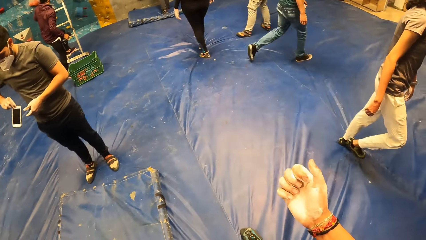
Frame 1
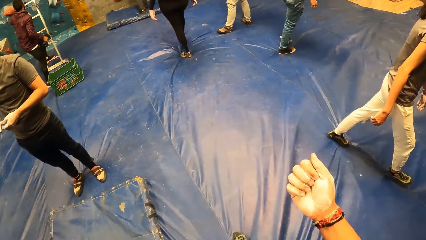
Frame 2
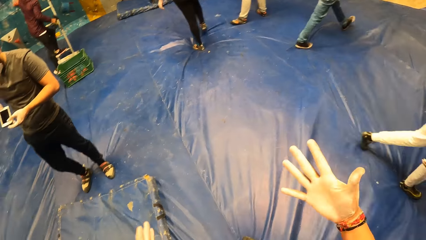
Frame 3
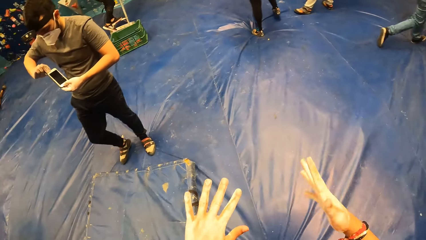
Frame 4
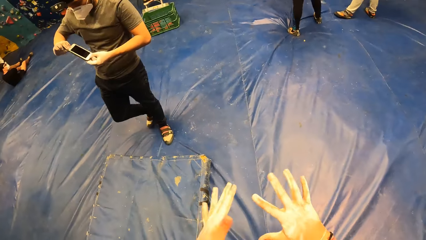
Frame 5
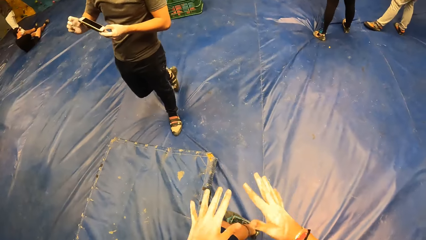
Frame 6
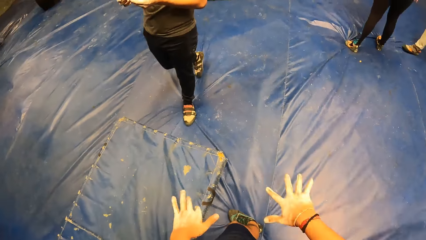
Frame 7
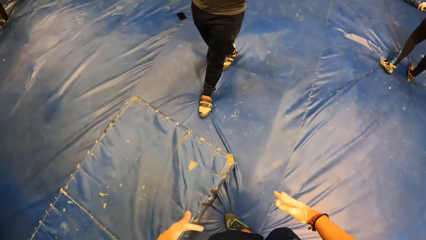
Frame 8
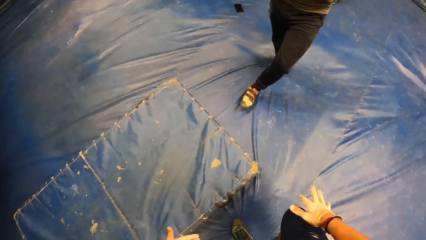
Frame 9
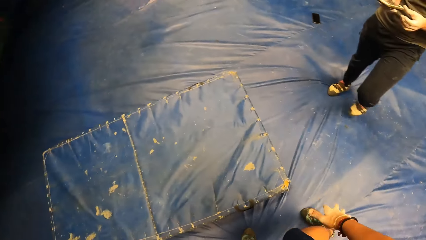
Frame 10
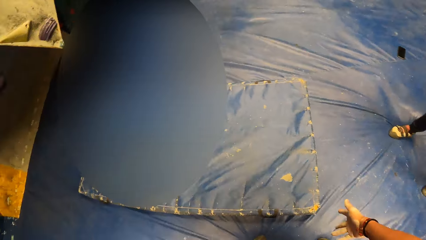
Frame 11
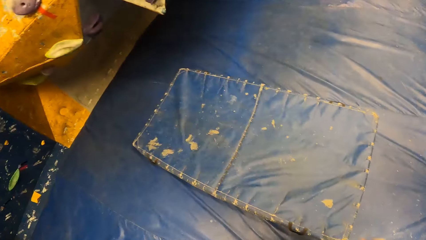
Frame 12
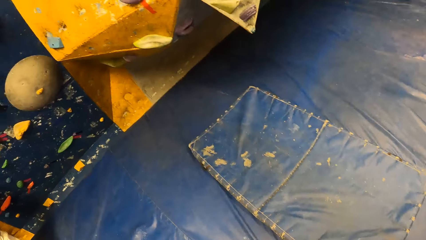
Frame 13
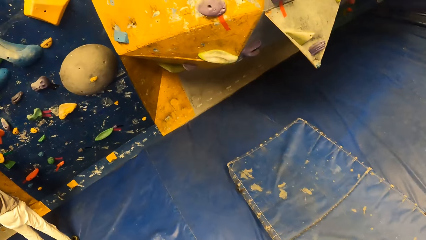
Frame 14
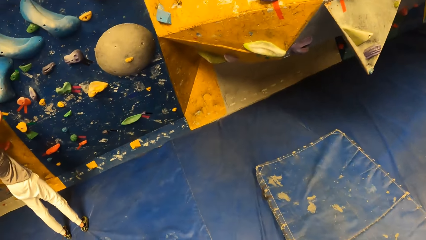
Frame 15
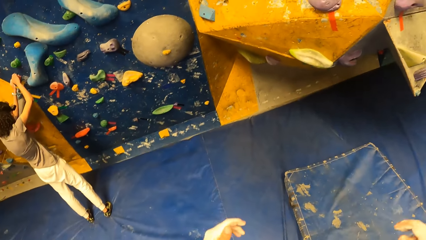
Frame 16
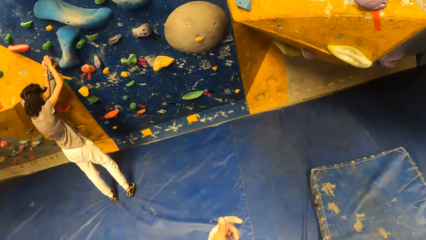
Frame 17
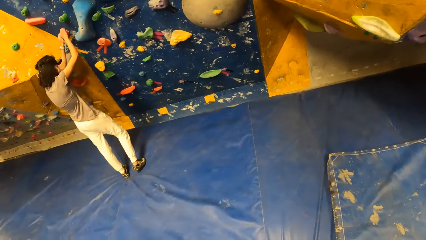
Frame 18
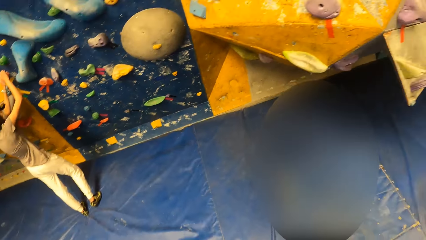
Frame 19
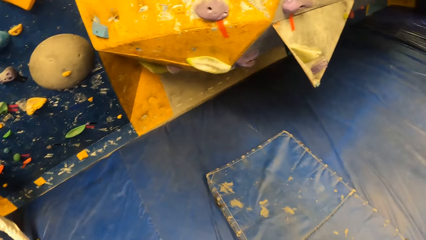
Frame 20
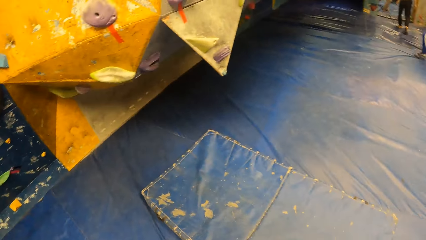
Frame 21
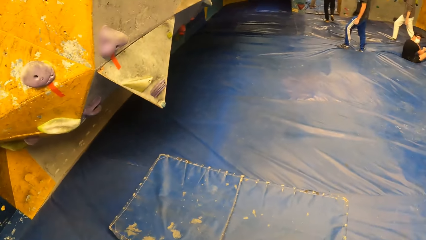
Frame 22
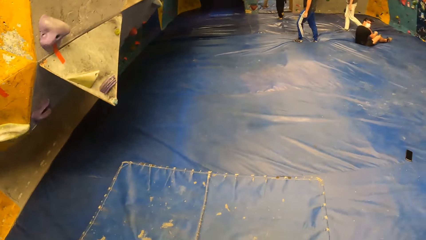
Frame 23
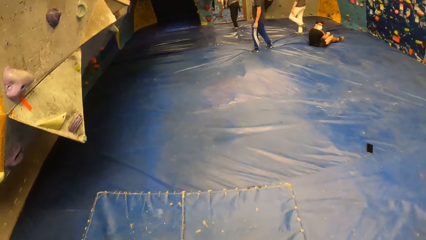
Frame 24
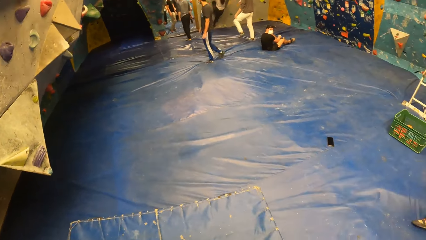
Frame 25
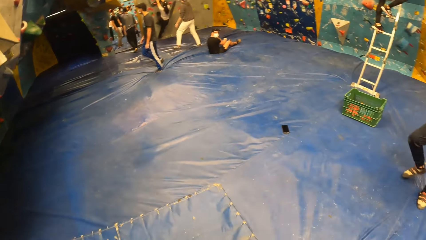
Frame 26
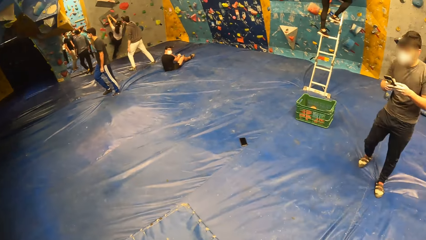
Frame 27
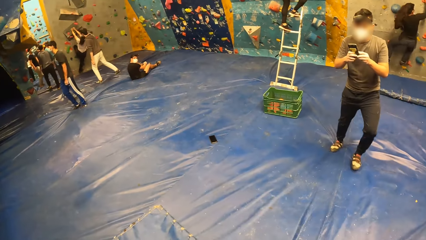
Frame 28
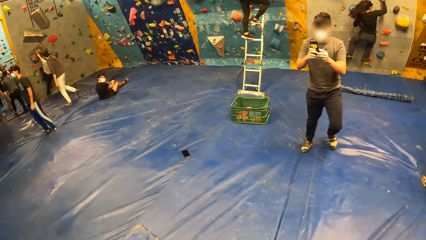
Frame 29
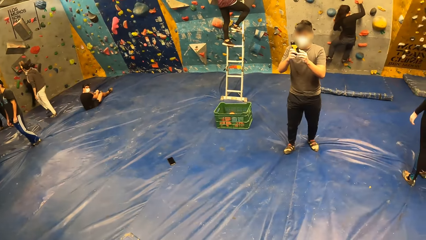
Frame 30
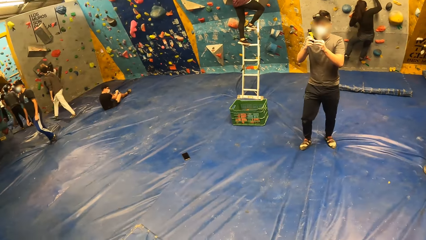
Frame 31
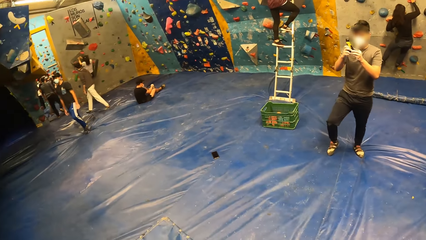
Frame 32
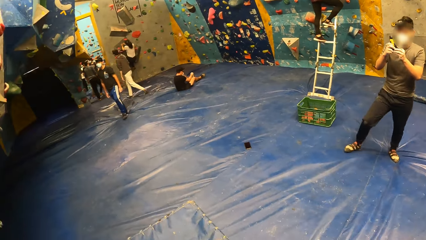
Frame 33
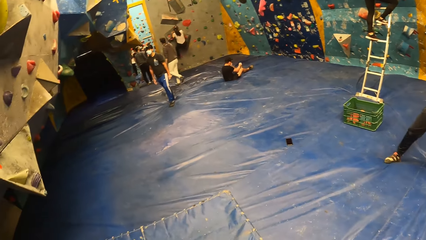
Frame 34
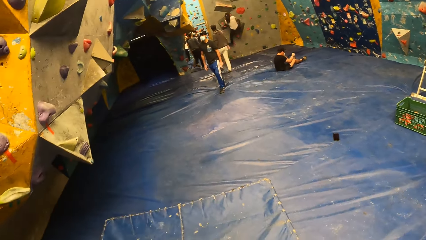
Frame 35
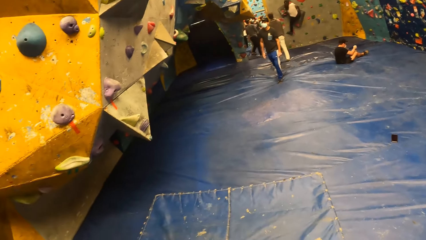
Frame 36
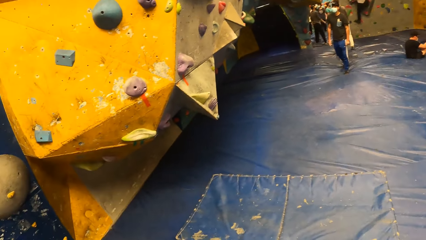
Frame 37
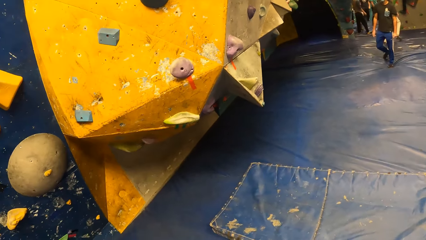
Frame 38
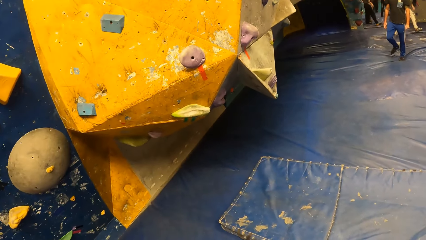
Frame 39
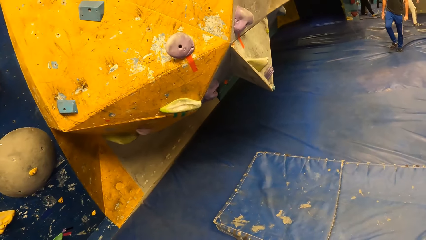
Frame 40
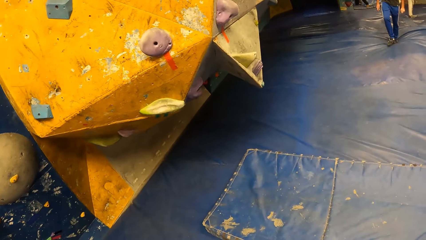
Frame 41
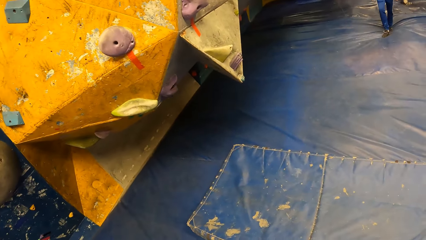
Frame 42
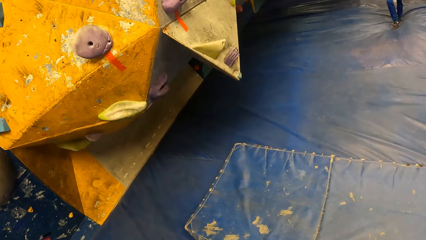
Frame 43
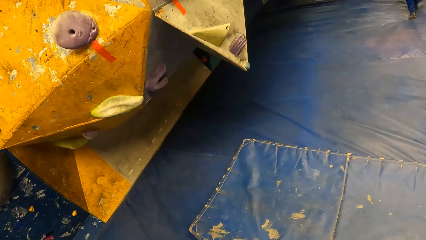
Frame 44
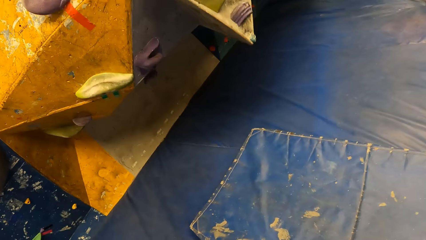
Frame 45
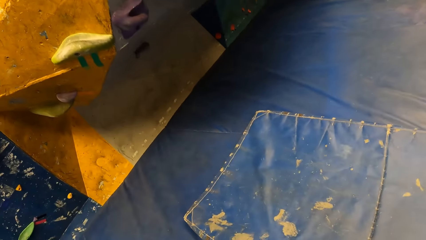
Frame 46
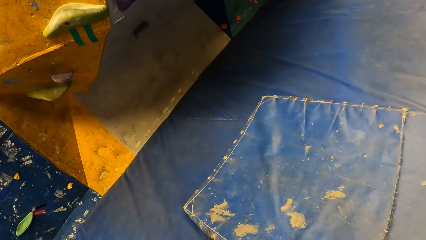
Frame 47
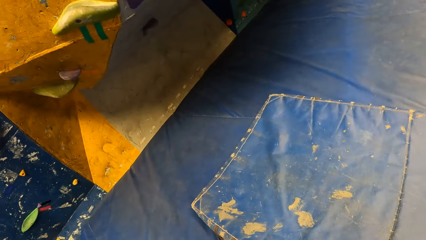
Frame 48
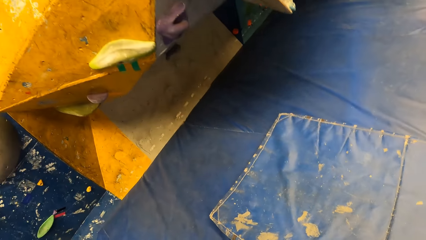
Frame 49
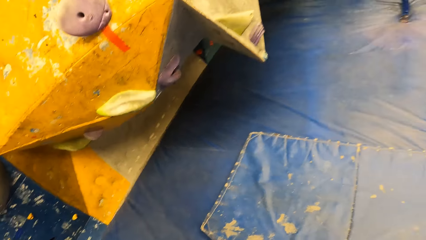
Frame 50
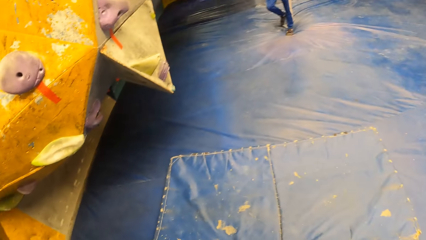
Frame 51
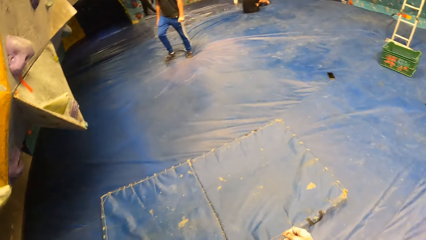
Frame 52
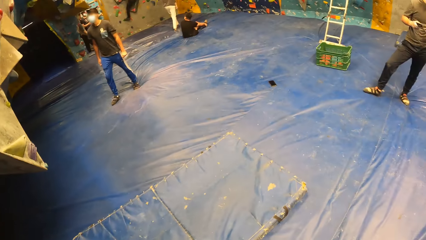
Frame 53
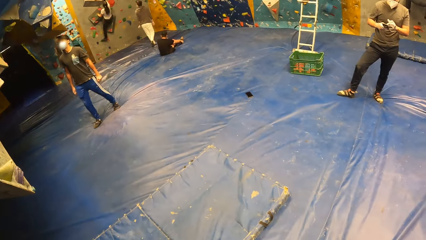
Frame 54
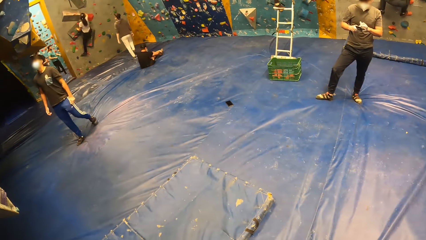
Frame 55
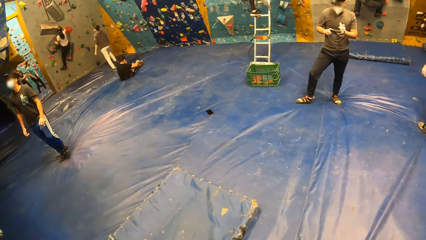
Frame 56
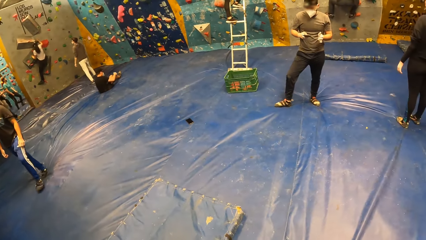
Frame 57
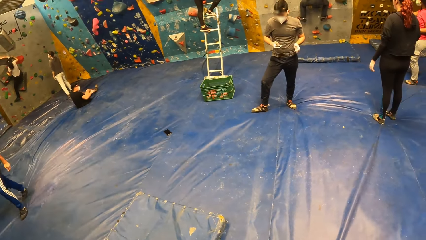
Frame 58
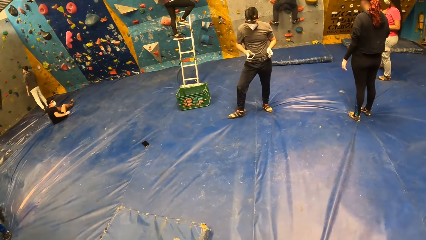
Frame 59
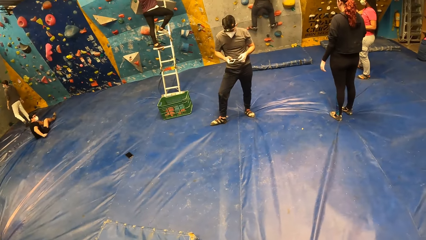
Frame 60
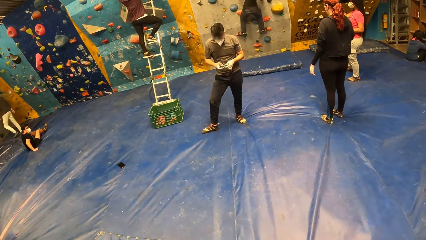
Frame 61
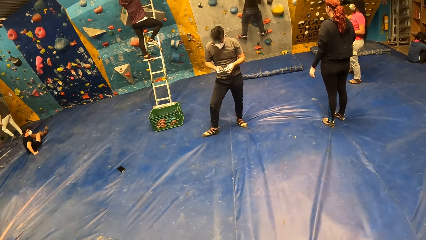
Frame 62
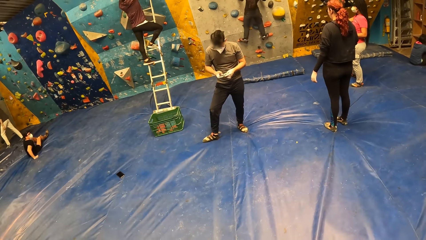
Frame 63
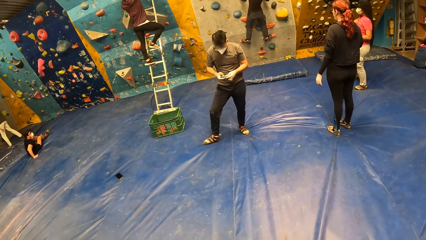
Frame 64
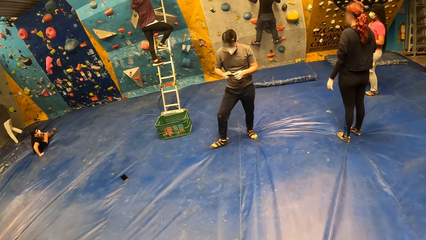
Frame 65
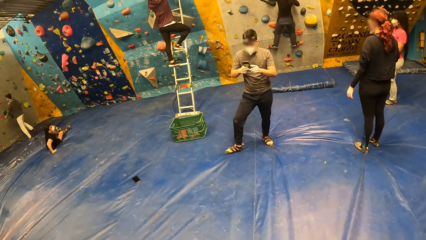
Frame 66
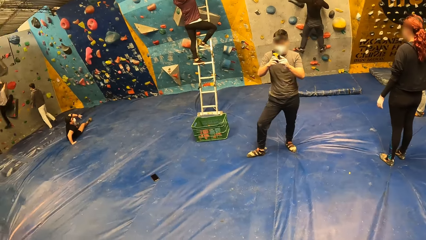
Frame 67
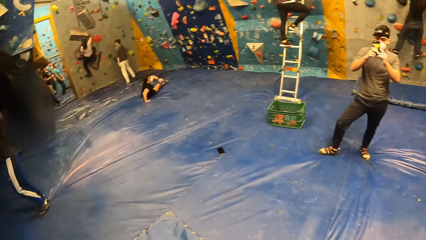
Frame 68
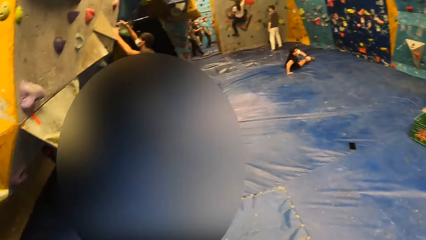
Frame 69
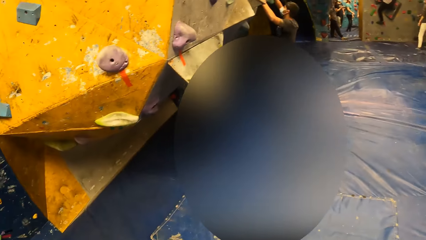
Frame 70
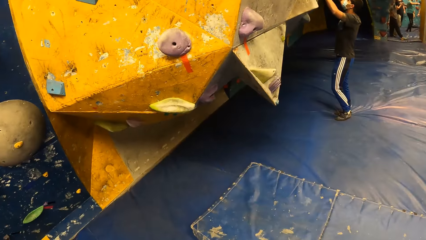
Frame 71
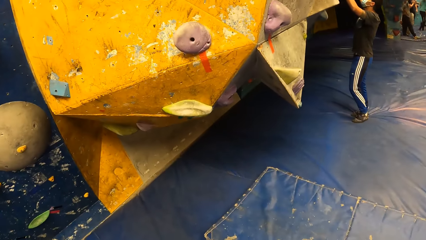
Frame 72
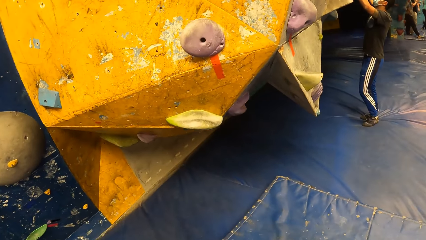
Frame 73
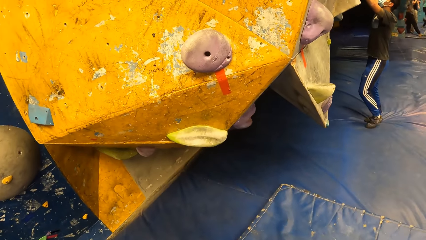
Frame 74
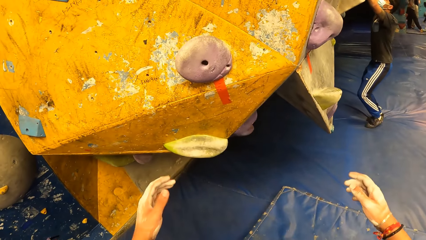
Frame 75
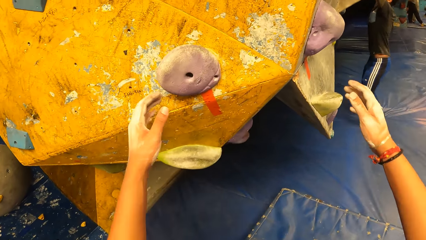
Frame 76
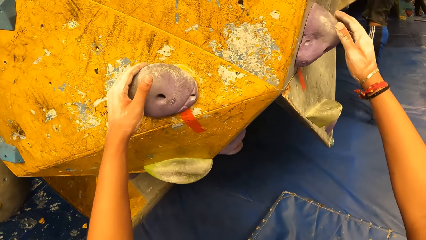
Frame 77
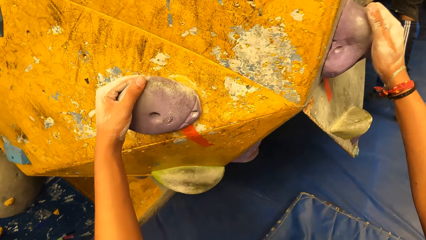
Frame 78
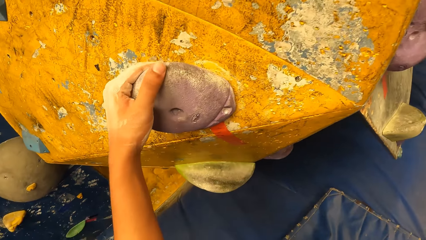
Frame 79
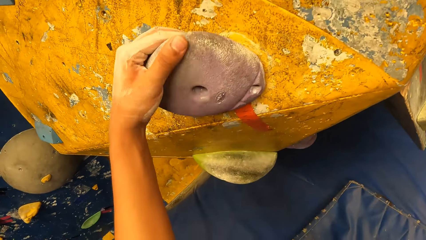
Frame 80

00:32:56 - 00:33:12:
The man brings out a phone from his pocket with his right hand. The camera wearer stretches palms. The man holds the phone with both hands. The camera wearer turns around. They squat. They walk around. They climb the climbing wall.
